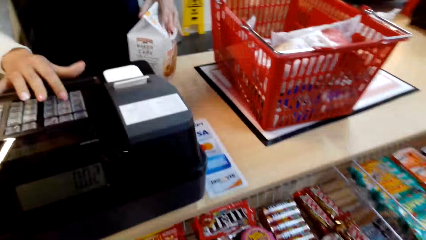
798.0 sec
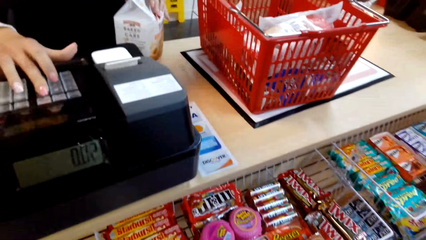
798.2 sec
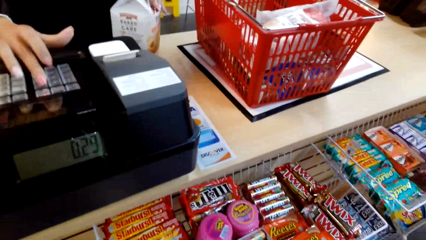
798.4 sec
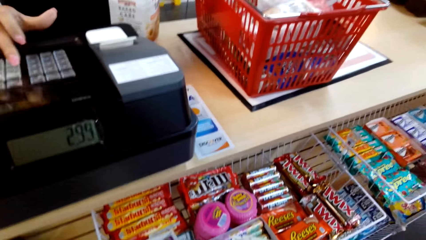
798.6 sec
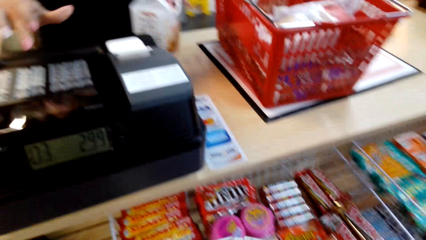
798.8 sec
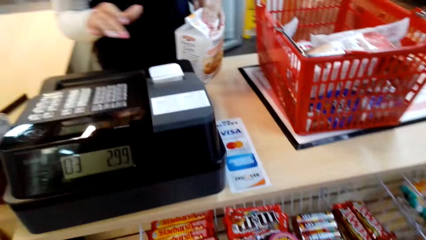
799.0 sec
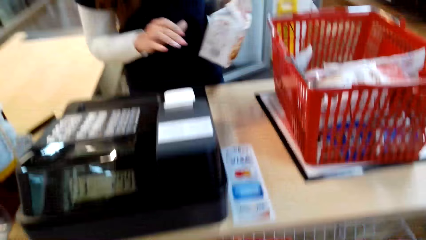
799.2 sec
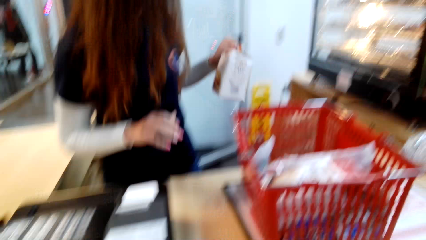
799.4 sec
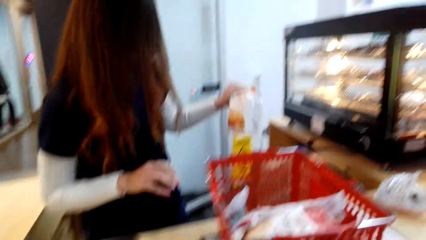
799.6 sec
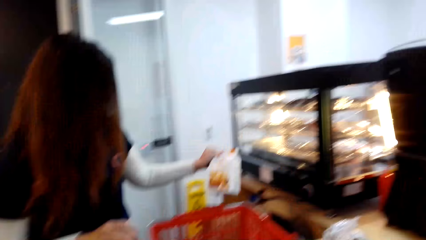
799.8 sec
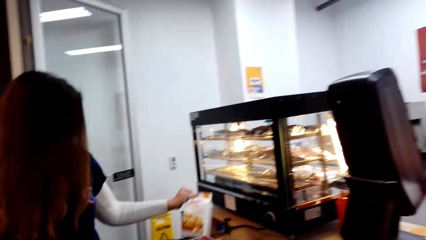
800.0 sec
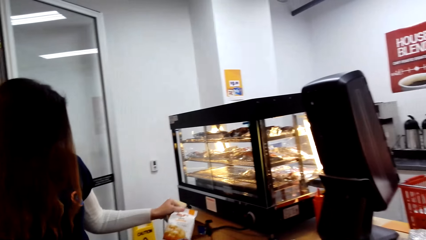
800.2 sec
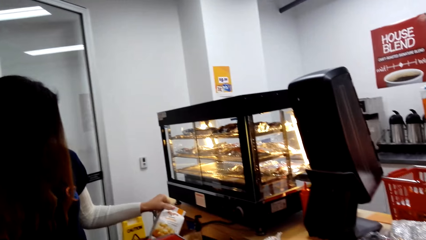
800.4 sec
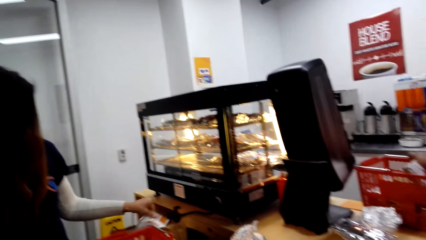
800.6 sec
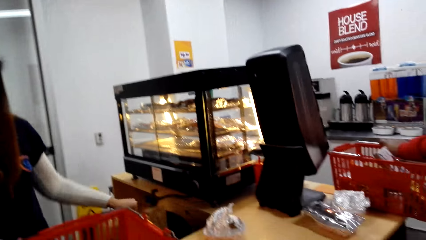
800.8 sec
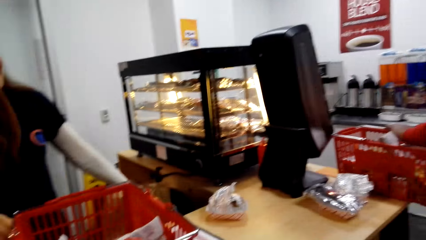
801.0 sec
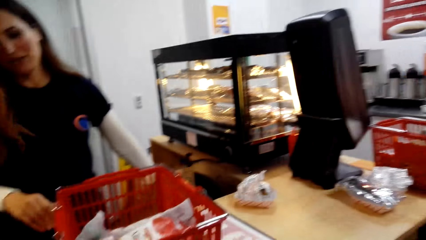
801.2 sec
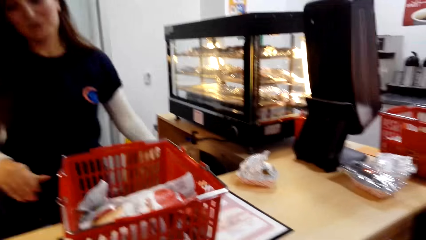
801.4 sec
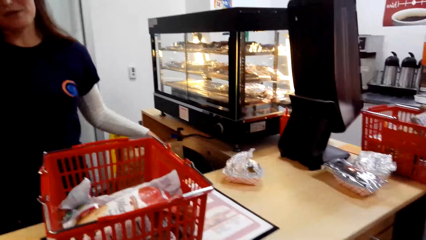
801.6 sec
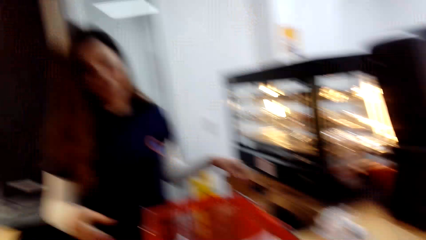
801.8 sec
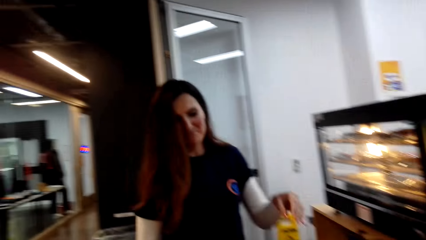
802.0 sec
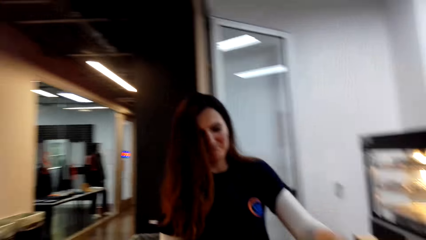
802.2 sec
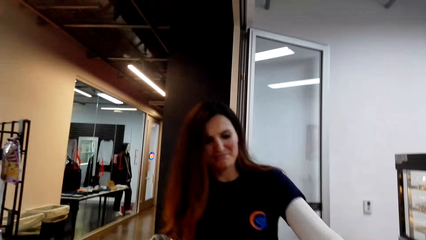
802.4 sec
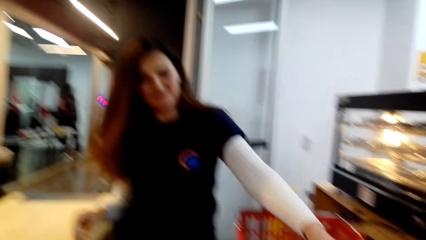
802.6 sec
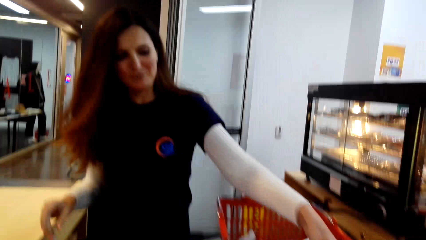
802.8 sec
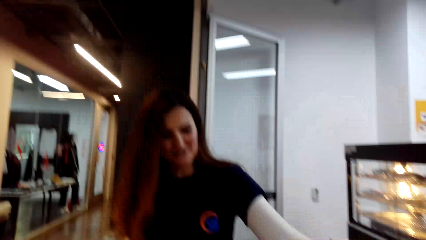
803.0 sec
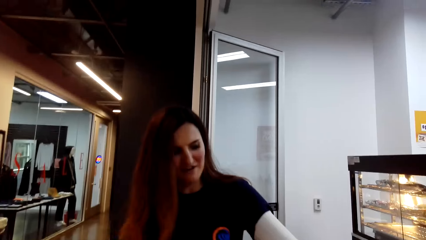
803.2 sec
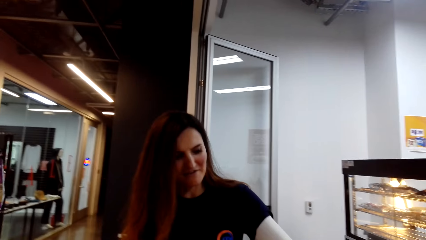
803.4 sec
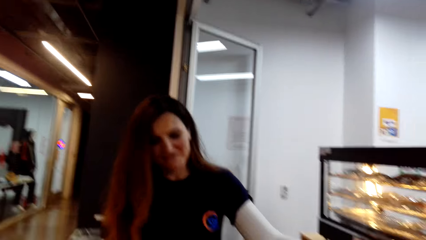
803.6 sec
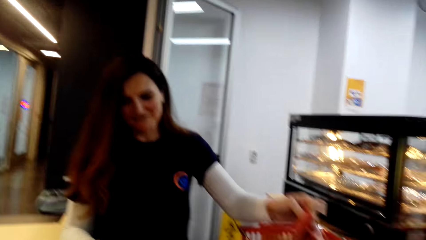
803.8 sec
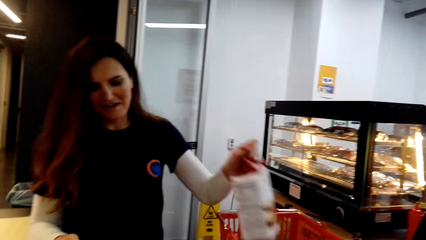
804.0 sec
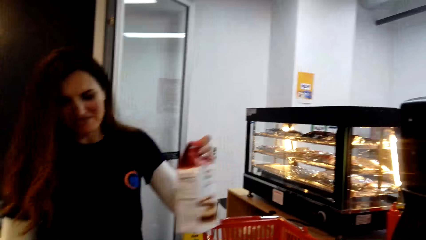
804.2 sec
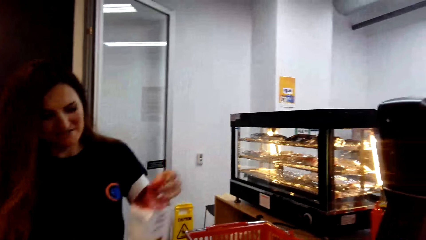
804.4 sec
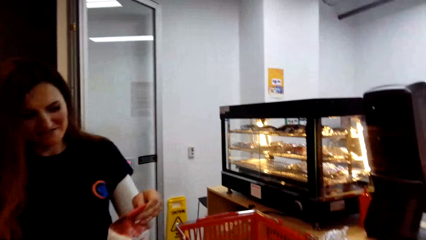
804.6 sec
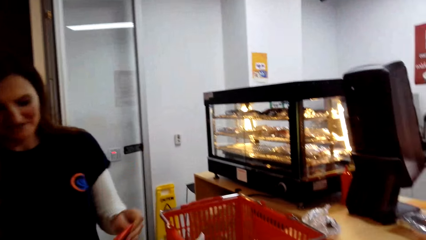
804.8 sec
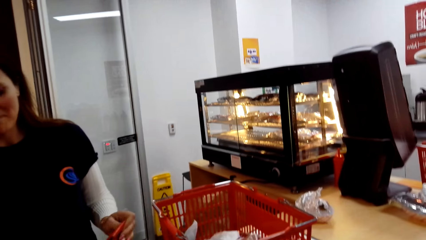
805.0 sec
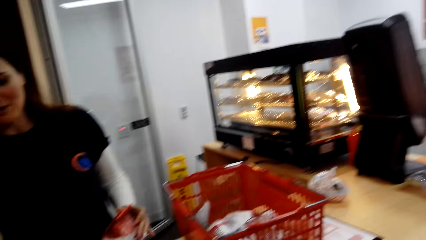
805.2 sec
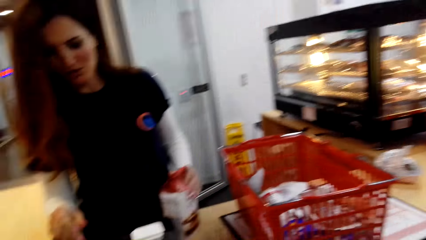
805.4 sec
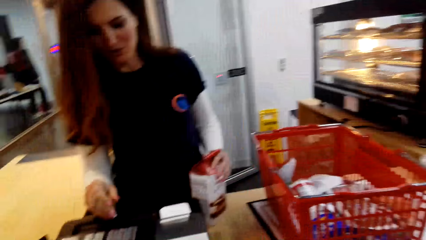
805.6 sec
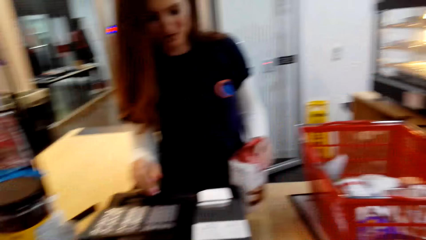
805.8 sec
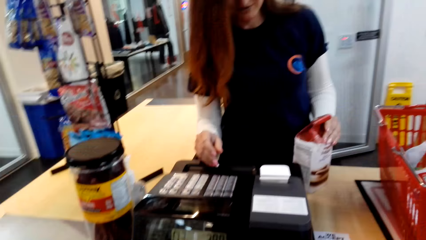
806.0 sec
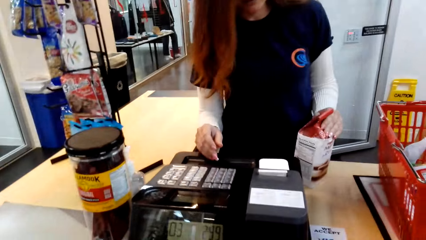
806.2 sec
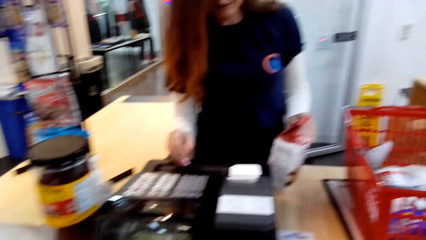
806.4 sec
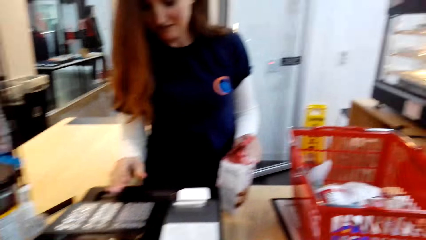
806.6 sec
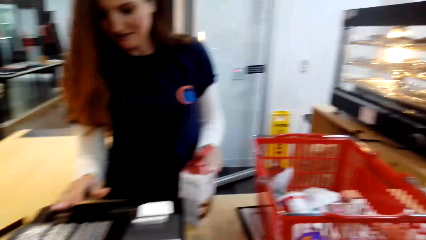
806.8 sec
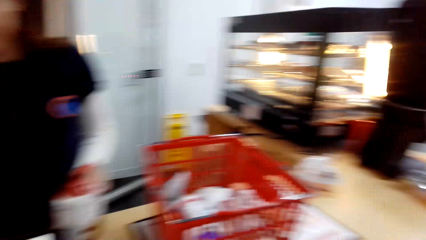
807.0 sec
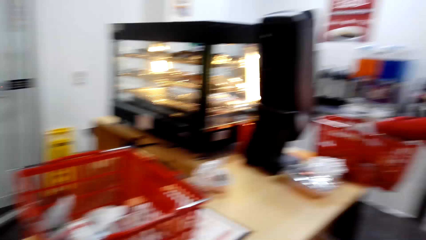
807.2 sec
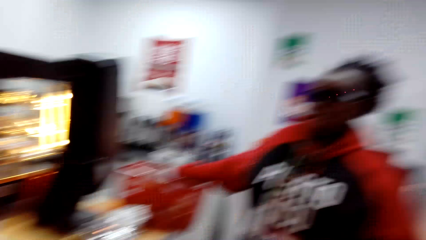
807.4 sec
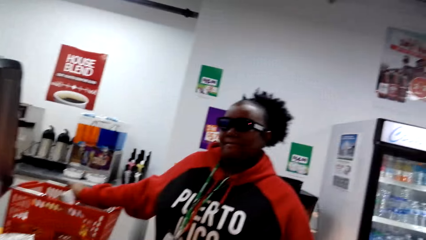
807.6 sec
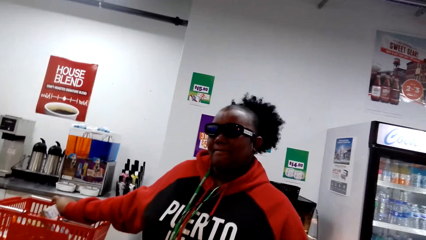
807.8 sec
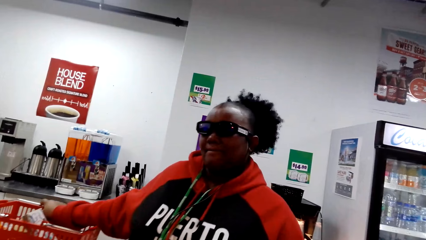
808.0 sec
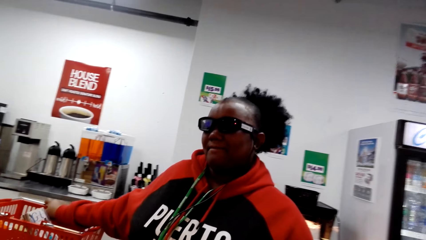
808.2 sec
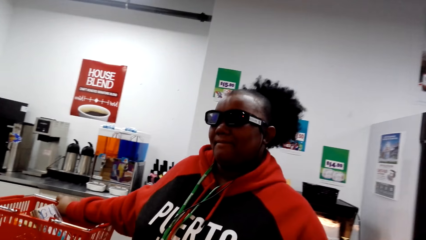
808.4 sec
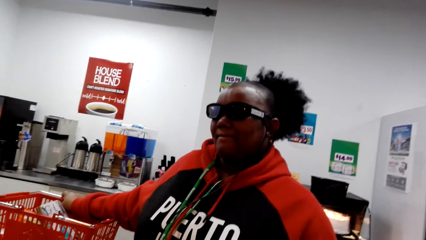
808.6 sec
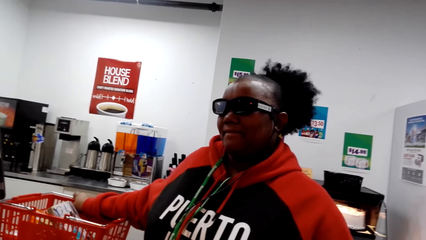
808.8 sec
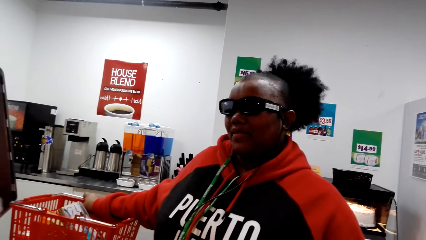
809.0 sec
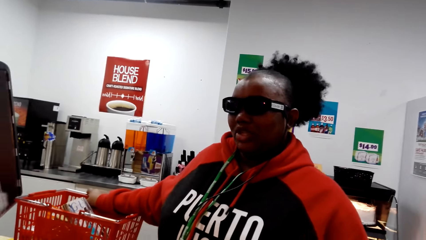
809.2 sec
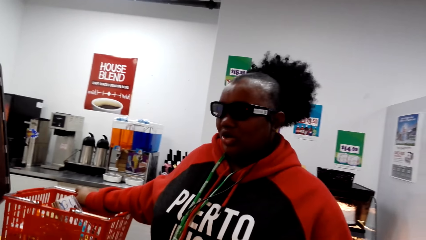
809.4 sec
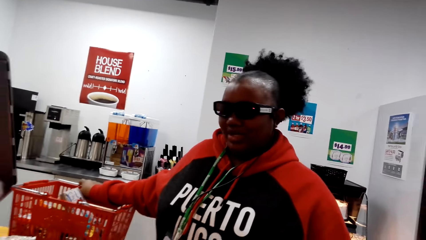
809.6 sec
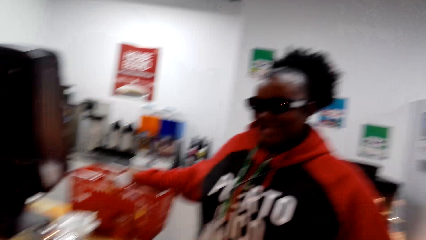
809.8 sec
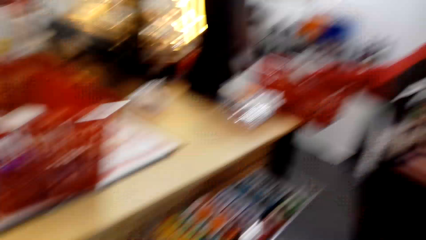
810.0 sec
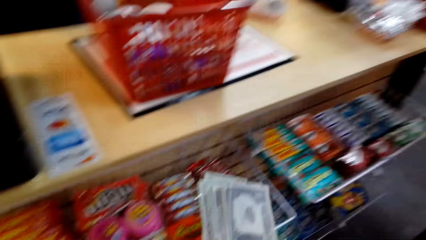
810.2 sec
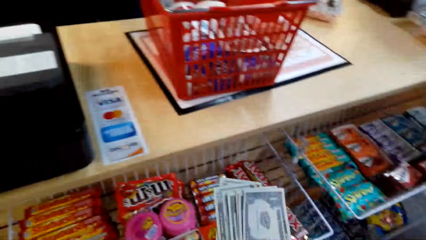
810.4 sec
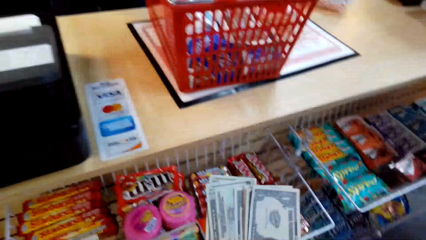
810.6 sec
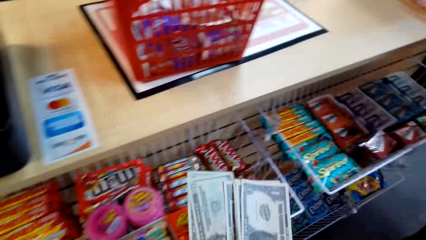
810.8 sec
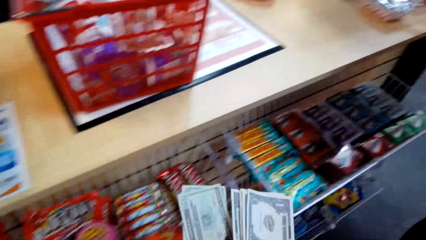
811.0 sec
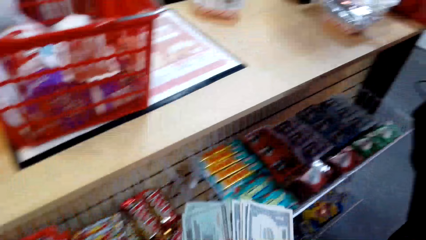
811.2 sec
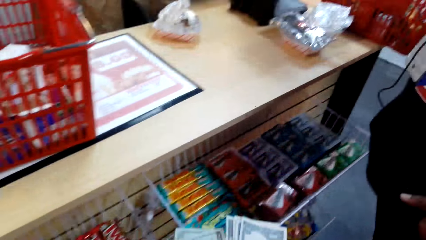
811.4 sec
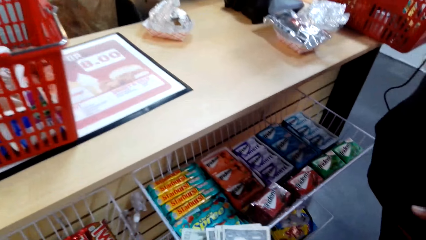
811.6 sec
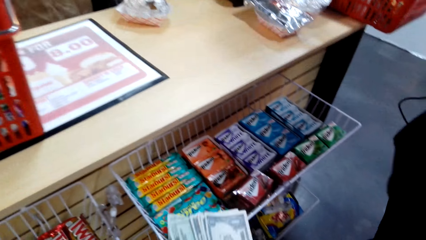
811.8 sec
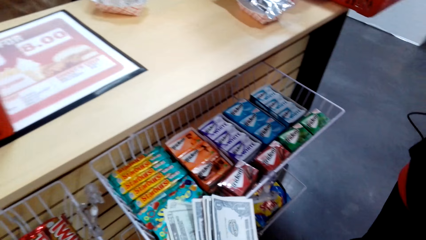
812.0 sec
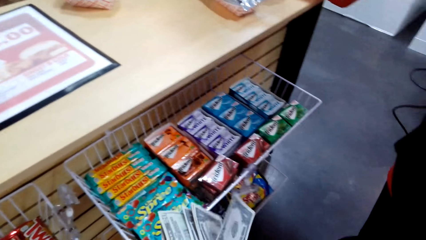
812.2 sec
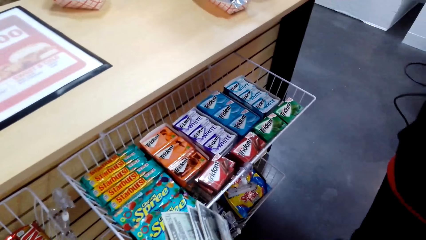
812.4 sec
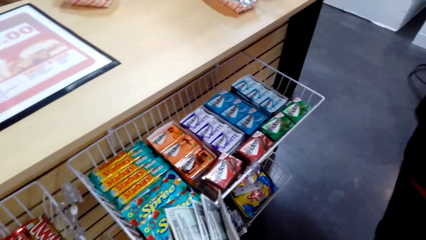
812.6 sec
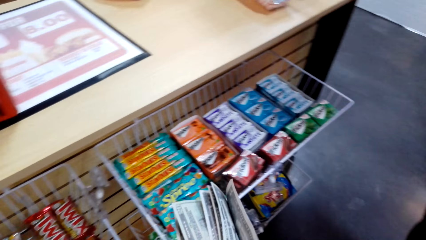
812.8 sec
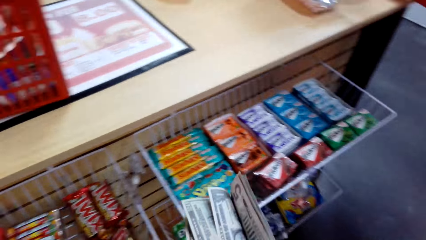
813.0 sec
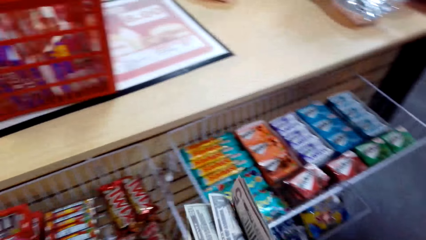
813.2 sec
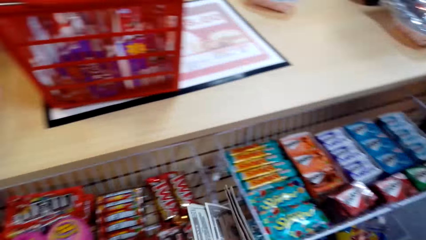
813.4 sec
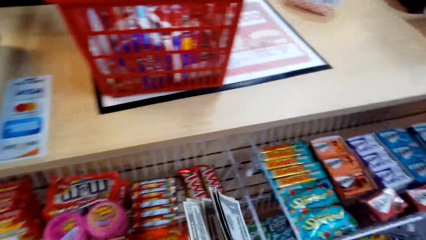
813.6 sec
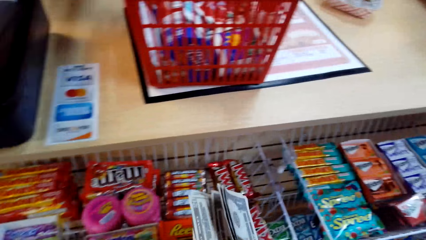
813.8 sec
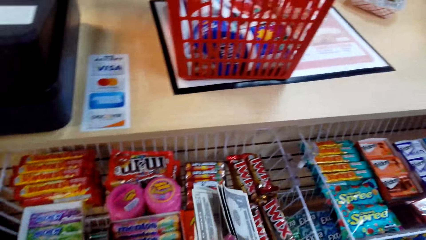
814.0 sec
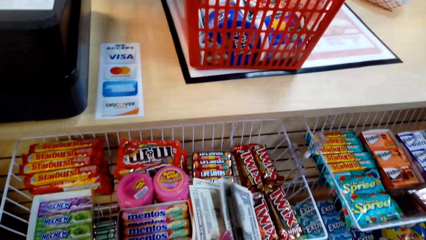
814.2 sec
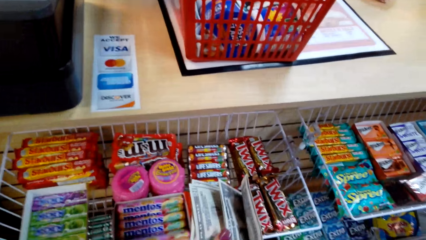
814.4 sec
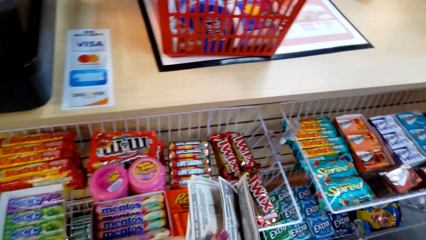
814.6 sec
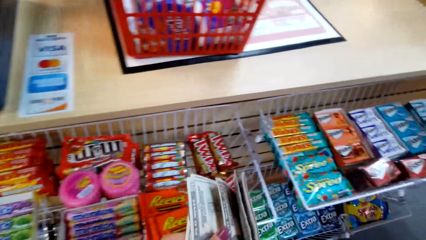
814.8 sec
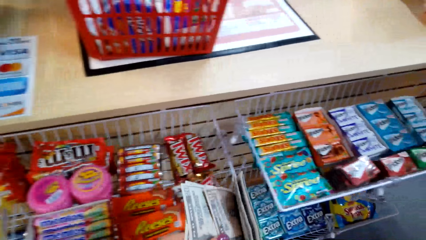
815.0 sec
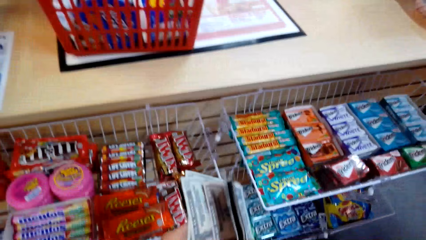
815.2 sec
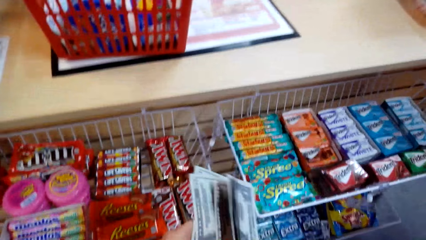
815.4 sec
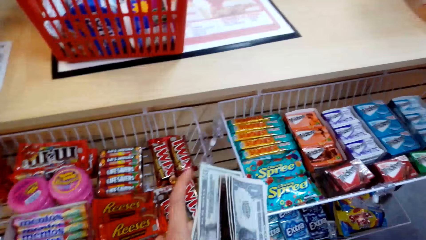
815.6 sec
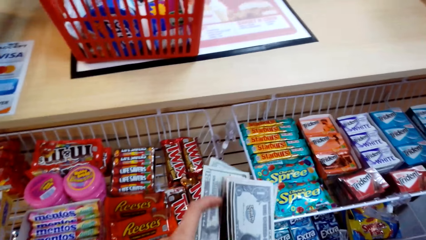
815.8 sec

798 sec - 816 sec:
A woman dials the cash register. She puts something on the brown paper, picks something from the shopping basket, and puts something on the desk. The camera wearer looks at another woman. The other woman talks to the camera wearer. The camera wearer counts the money. They flip through the money.
